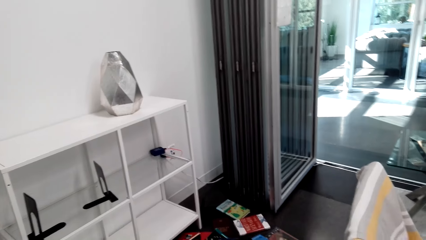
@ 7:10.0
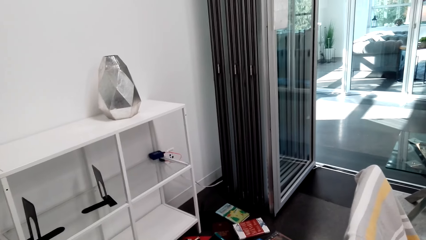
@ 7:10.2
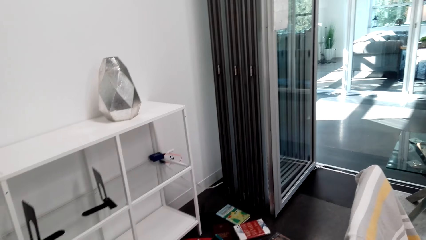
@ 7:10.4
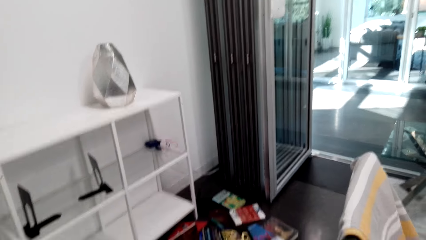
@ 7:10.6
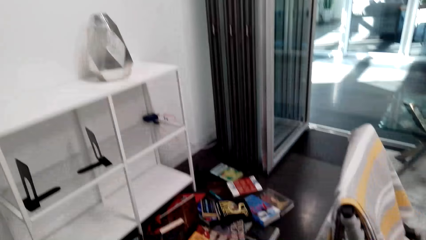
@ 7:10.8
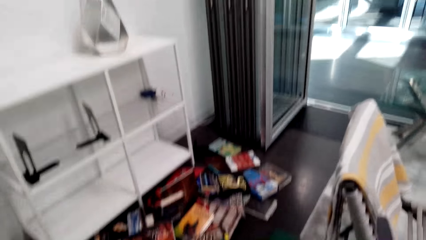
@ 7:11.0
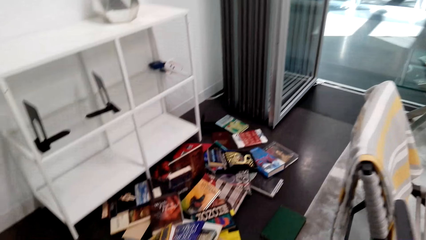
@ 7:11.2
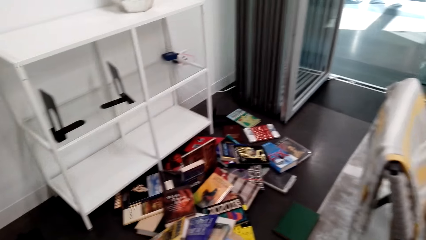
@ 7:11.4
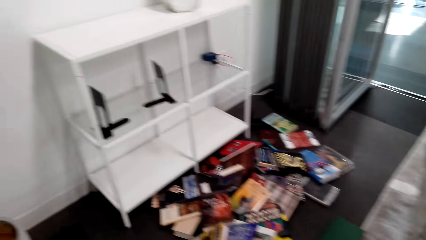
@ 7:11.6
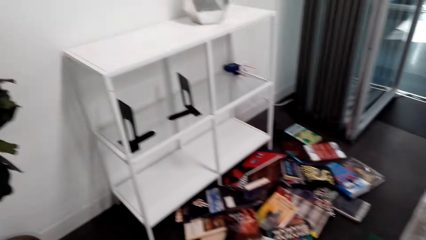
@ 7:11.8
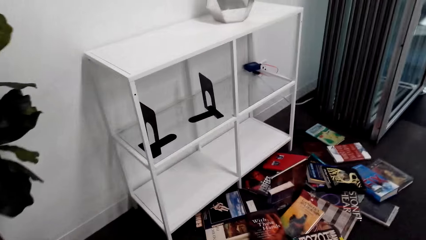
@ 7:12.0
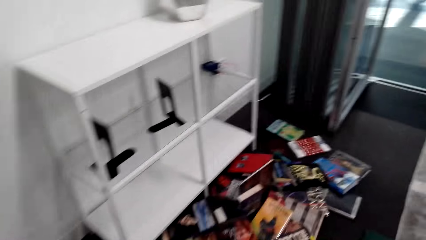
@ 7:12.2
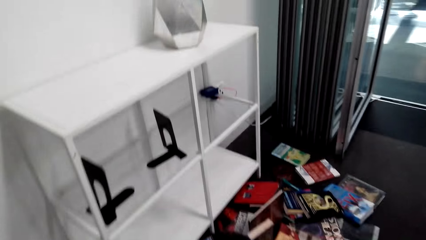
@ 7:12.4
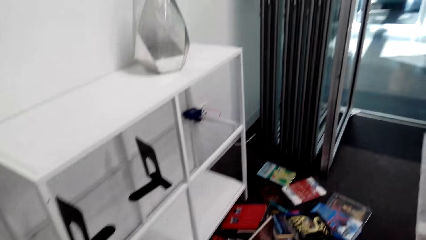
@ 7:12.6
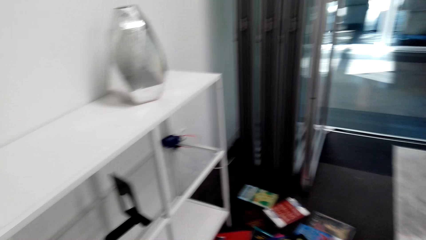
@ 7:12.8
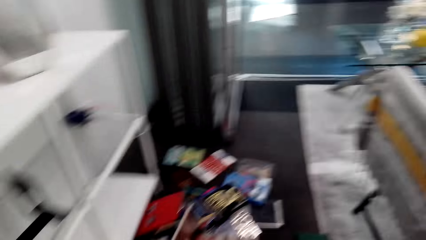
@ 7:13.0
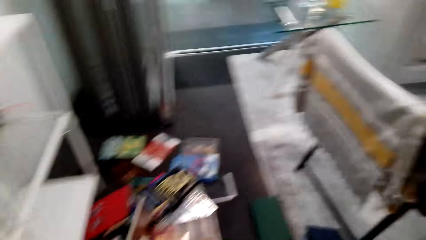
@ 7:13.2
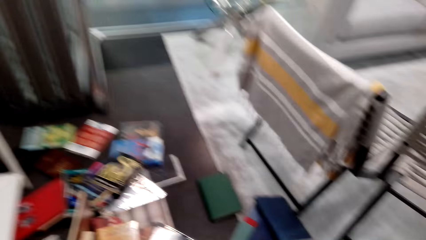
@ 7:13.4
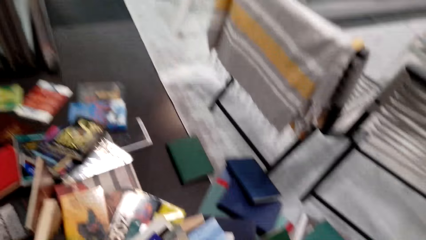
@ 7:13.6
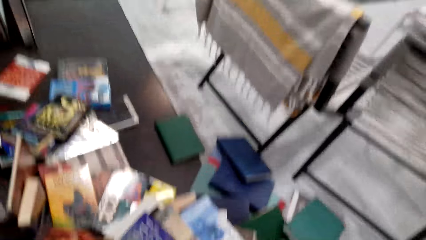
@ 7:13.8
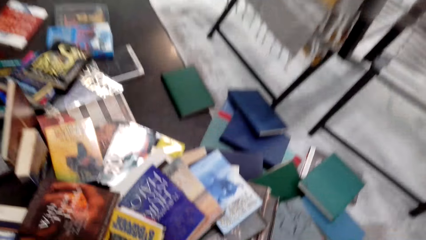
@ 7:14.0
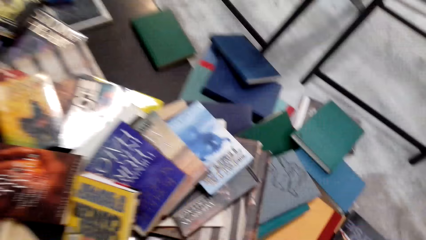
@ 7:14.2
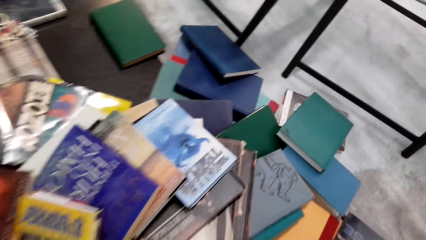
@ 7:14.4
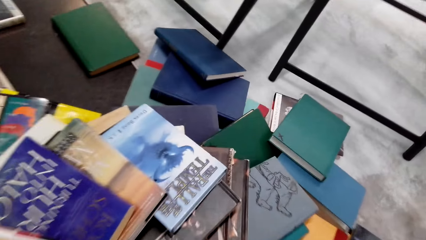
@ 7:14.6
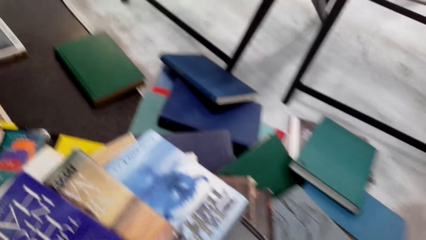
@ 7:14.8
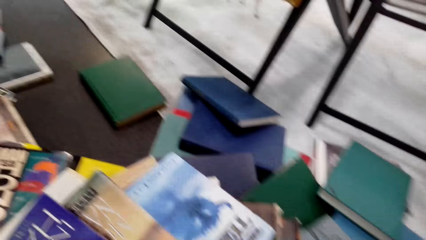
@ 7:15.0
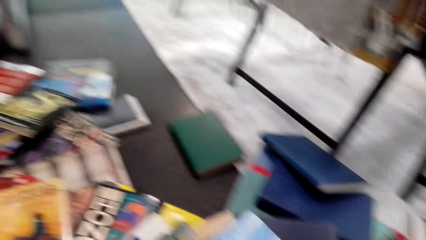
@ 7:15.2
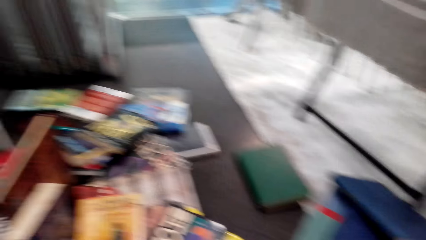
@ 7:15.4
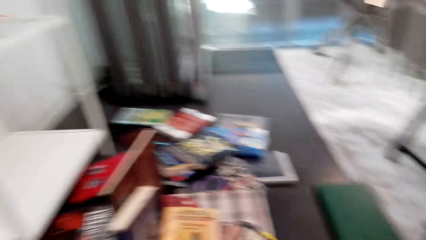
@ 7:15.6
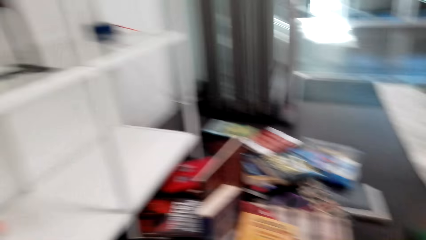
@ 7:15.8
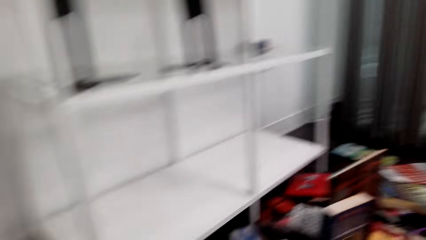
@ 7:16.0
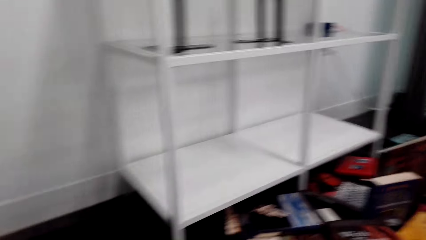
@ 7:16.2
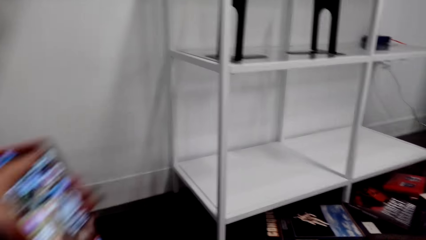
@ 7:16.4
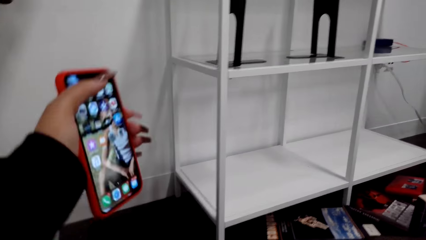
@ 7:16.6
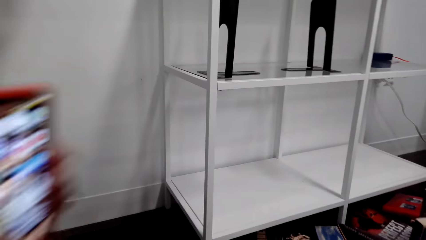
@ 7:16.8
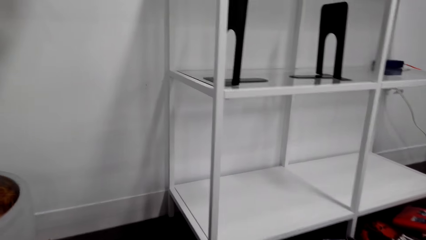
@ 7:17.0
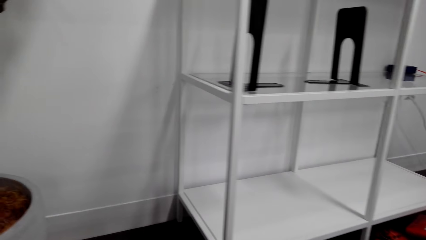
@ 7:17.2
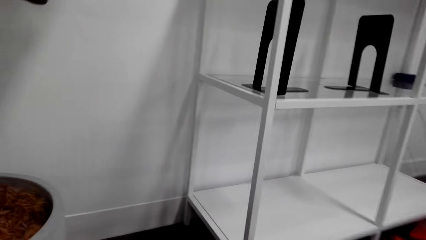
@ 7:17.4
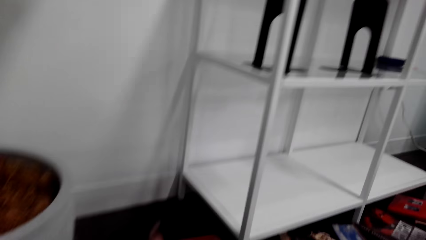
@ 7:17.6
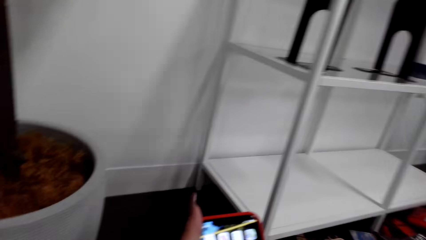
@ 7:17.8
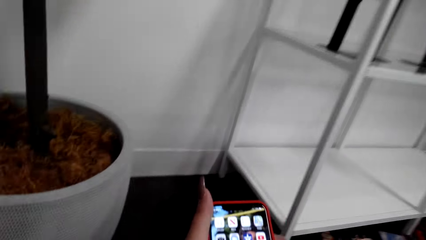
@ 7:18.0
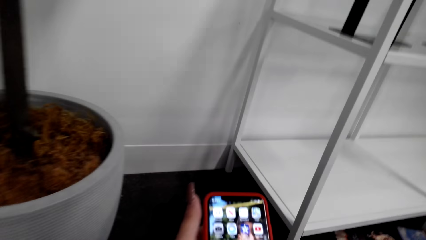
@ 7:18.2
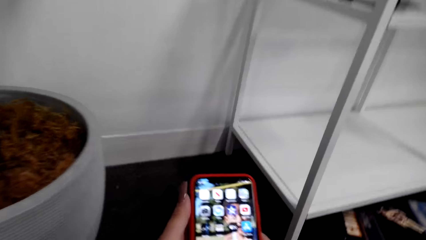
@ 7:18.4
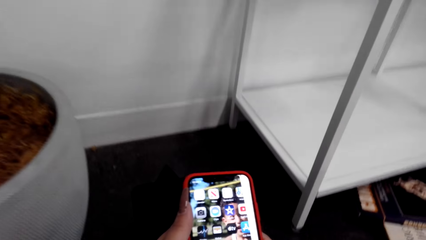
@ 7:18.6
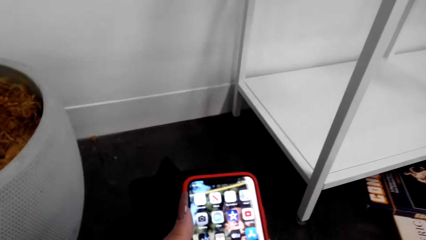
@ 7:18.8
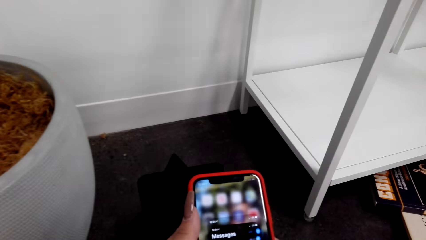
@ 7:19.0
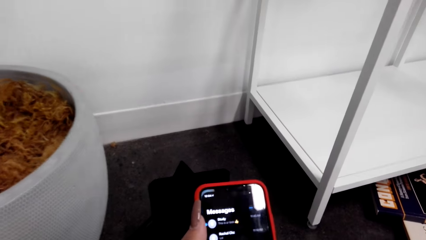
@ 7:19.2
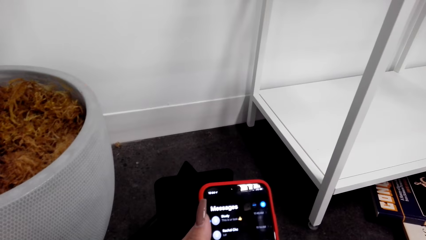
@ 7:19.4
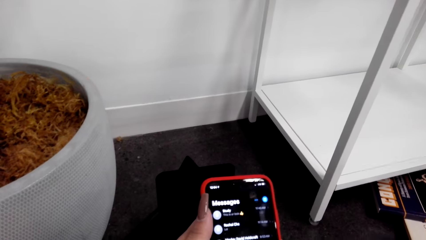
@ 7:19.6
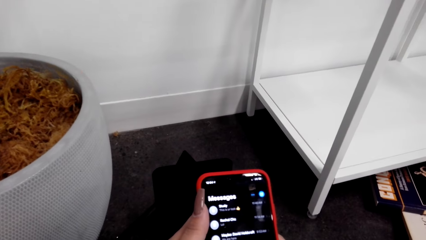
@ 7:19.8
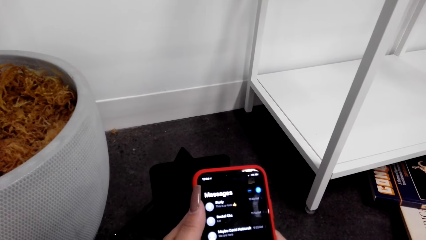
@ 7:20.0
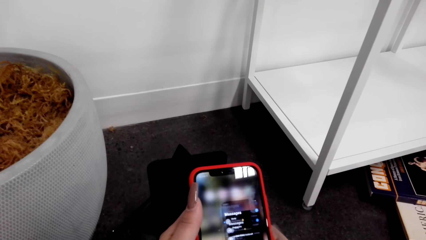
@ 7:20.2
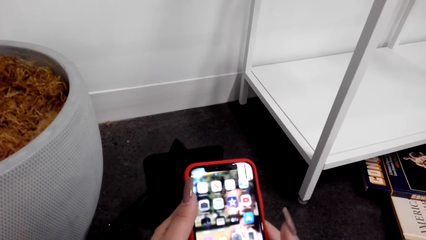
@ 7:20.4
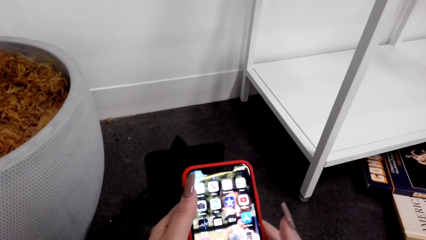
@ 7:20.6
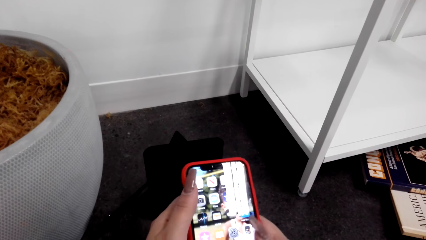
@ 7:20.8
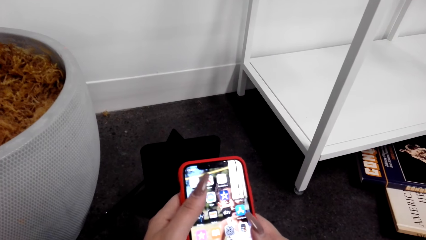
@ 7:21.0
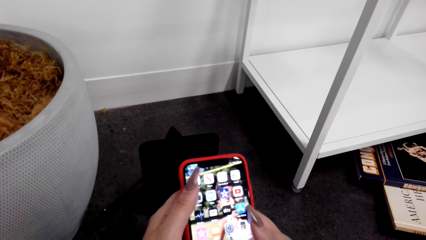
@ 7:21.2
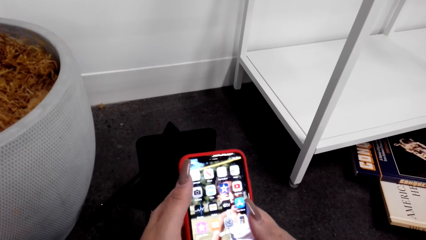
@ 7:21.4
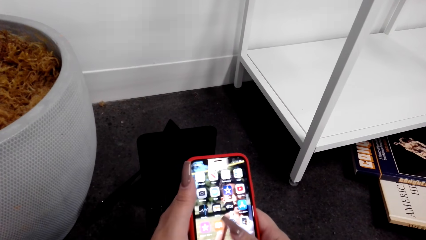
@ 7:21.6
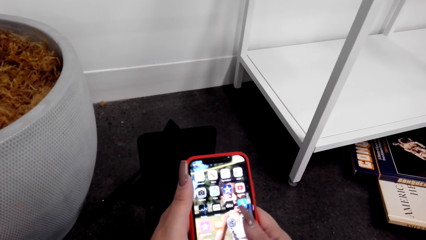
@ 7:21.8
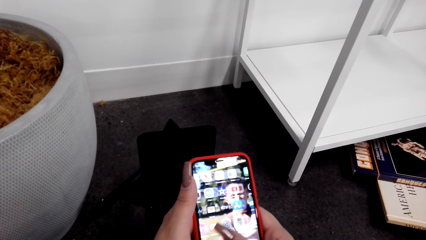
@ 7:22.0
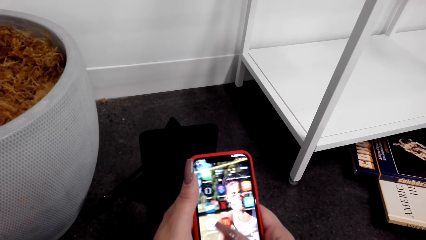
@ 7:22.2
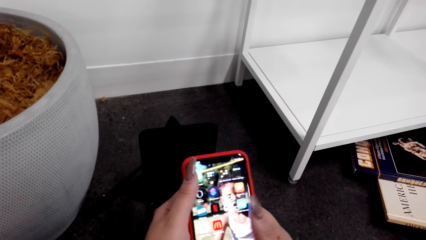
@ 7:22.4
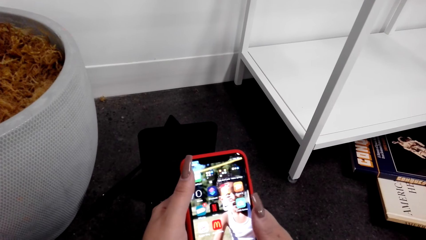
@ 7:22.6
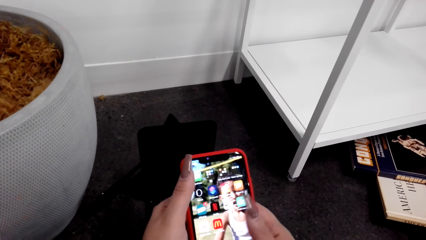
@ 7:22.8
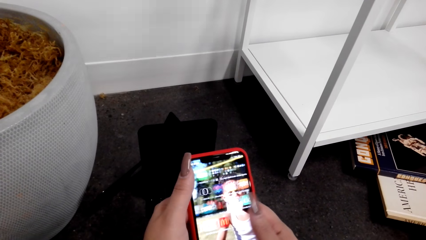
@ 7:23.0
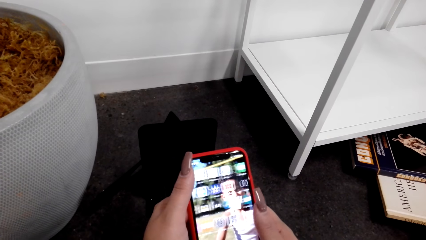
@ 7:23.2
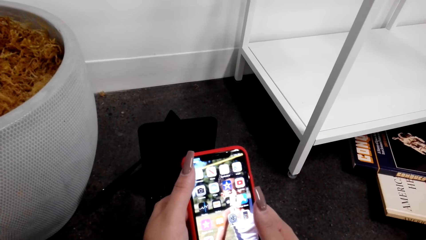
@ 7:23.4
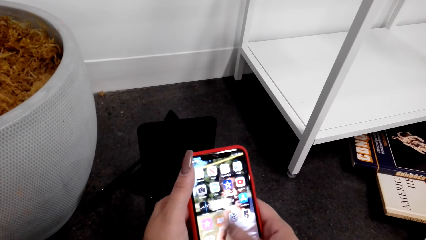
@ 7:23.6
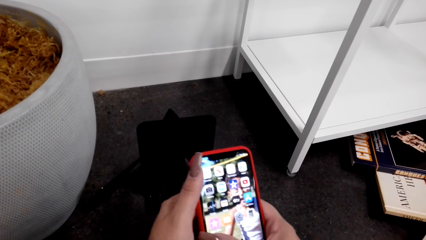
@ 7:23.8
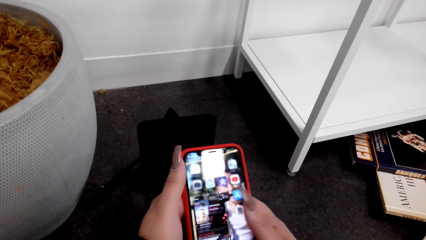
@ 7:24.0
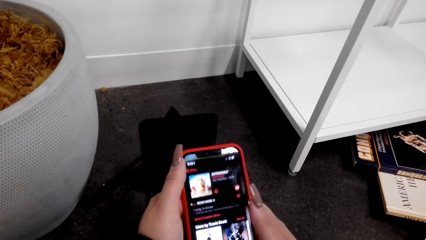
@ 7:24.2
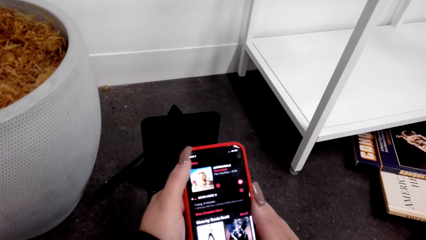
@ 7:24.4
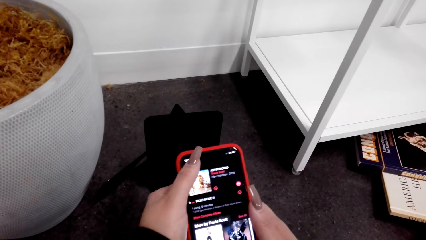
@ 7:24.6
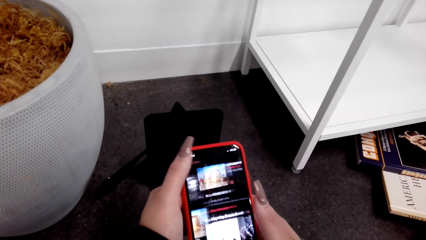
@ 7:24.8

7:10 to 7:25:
The camera wearer looks at the shelf. They look at the books. They hold the phone. They look at the shelf. They scroll the phone.
